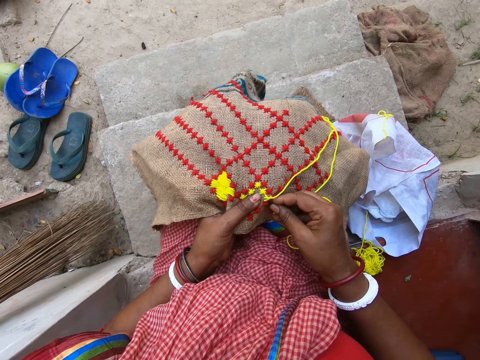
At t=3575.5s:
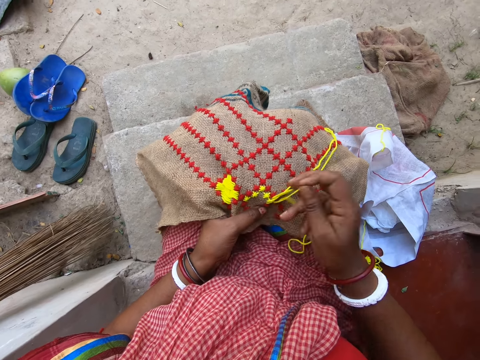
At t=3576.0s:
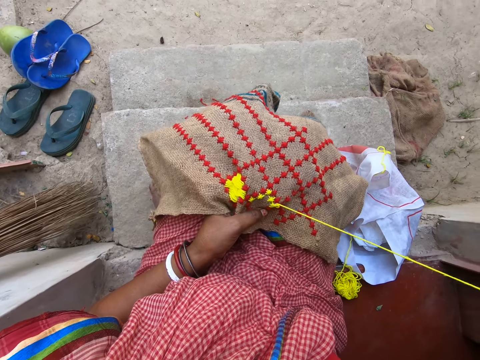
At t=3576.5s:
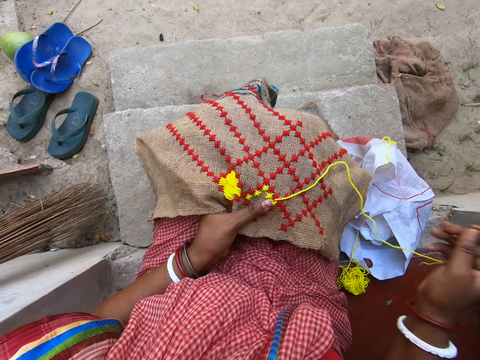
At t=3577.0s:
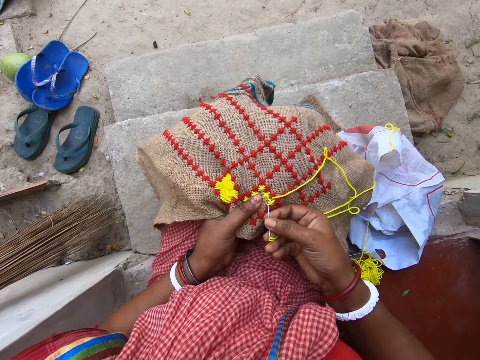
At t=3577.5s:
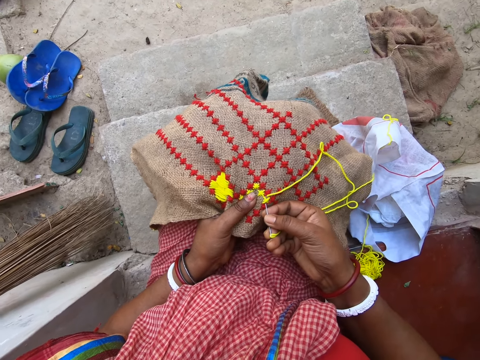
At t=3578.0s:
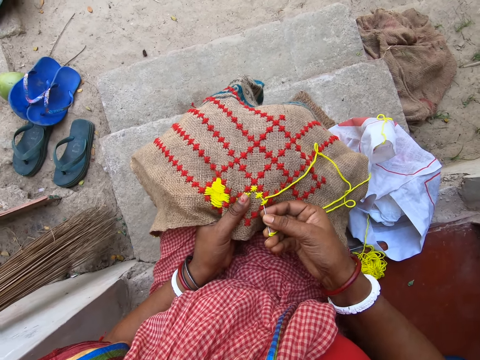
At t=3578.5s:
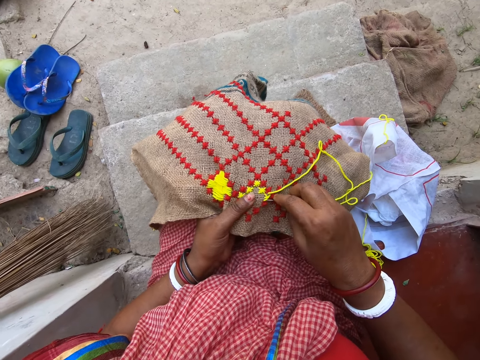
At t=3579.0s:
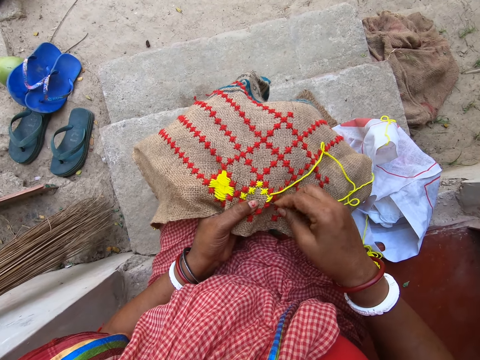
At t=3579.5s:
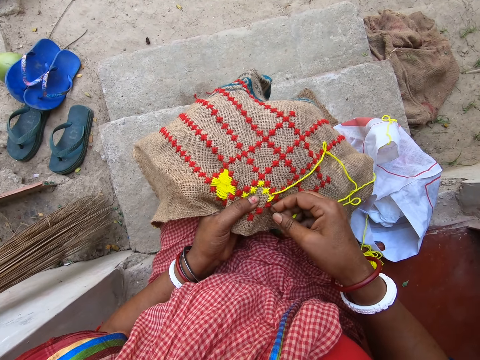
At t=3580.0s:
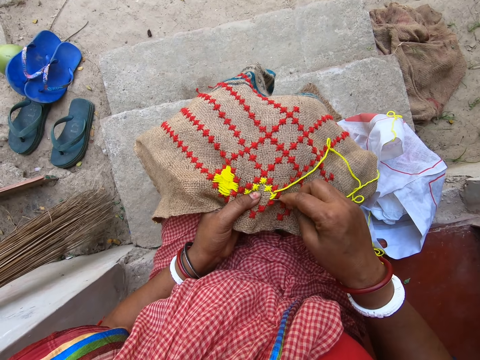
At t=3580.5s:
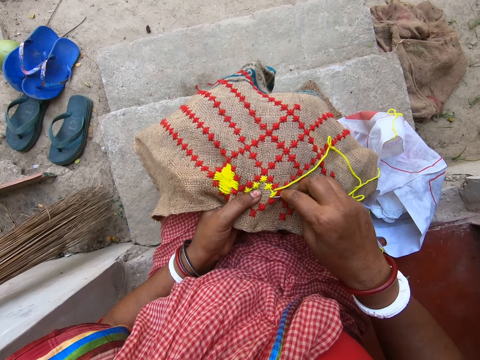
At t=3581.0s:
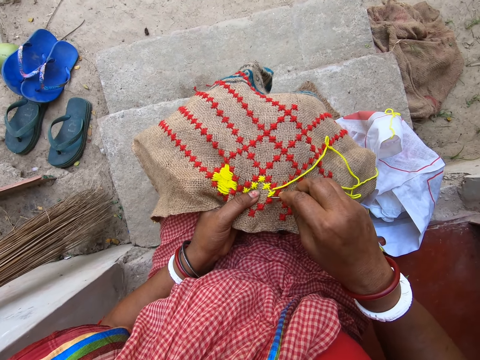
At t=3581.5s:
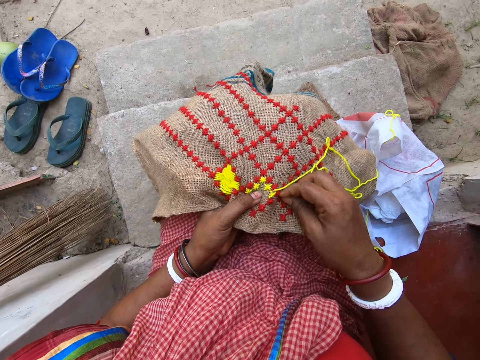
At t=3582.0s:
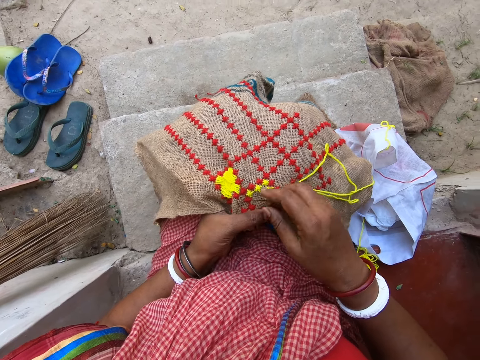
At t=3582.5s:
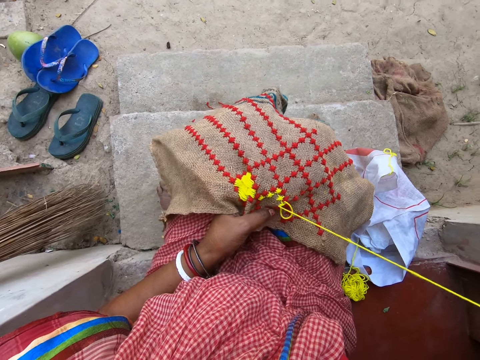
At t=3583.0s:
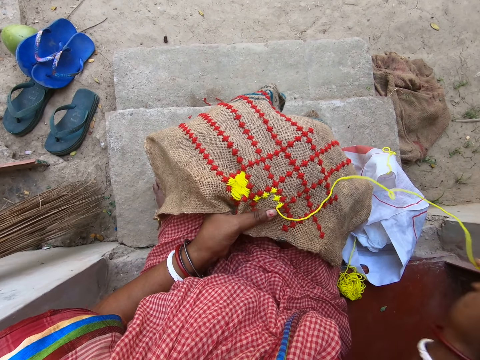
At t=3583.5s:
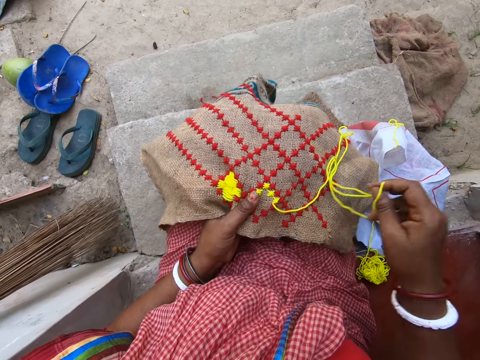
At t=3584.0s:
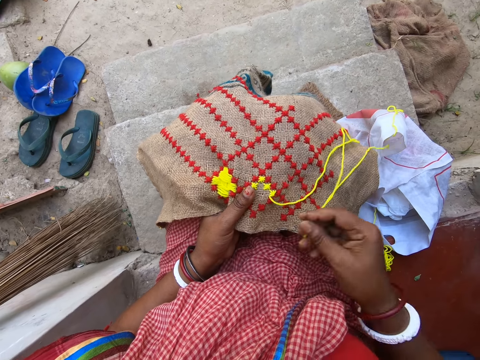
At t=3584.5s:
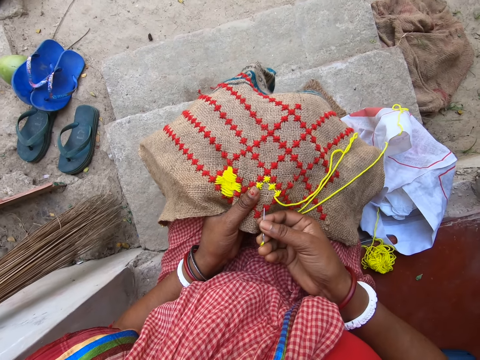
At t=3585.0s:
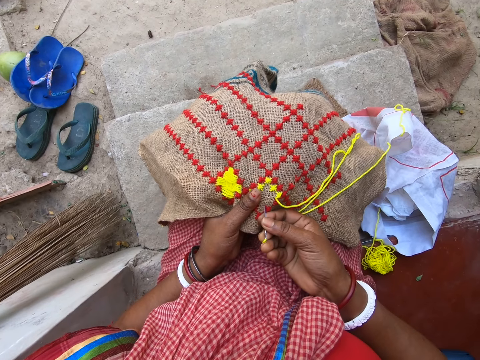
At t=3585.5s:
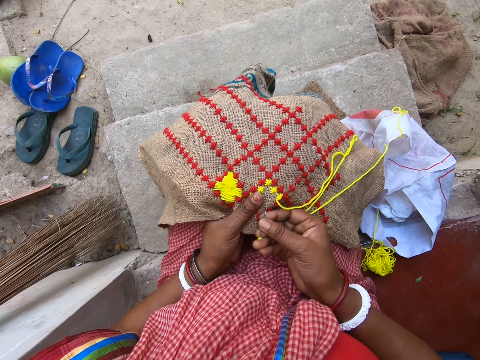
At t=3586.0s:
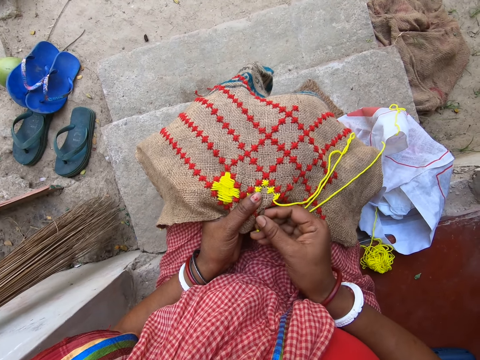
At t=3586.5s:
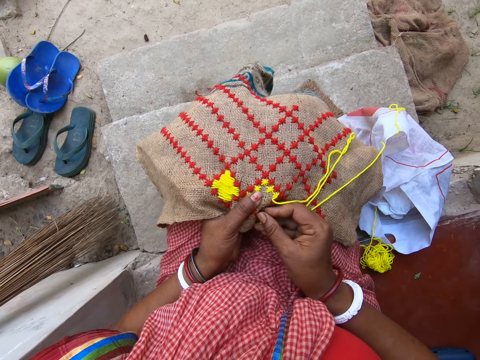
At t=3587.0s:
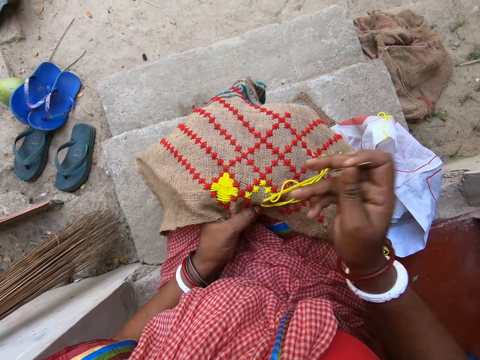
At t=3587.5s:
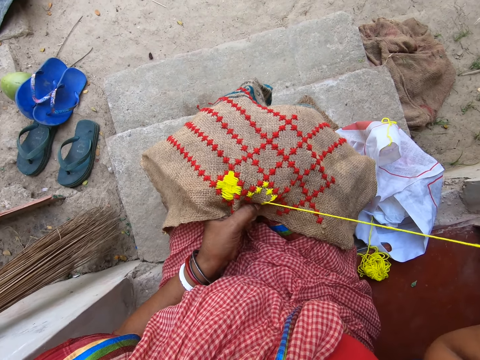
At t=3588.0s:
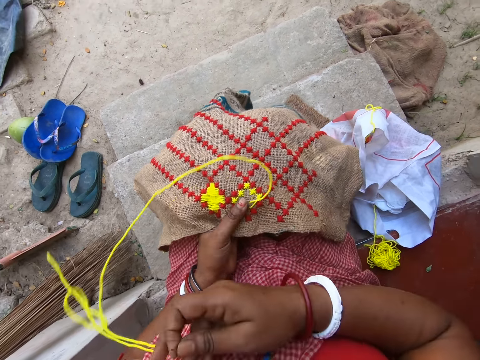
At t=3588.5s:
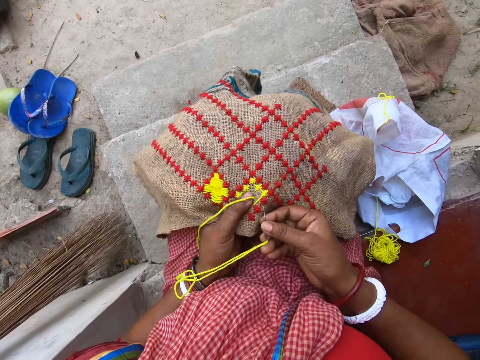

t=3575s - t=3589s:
The camera wearer picks the hook from the clothing material with her right hand. She inserts the hook into the clothing material with her right hand. She picks the hook from the clothing material with her right hand. She inserts the hook into the clothing material with her right hand. She picks the hook from the clothing material with her right hand.

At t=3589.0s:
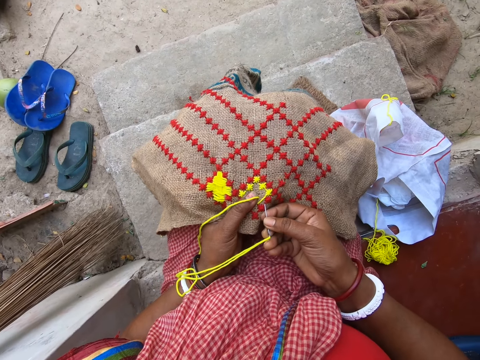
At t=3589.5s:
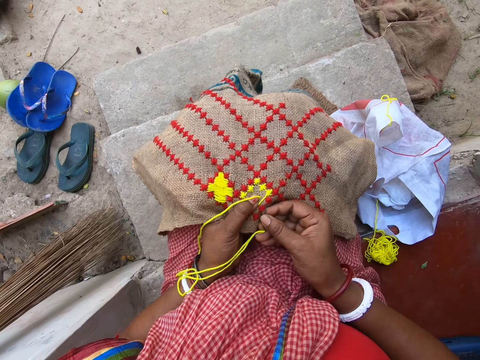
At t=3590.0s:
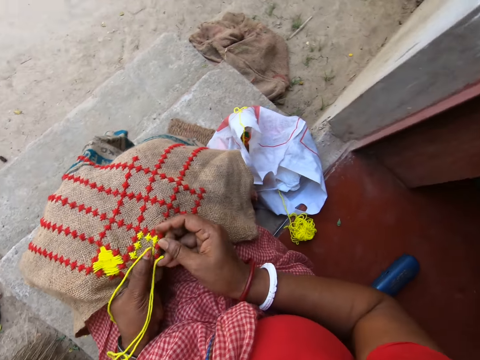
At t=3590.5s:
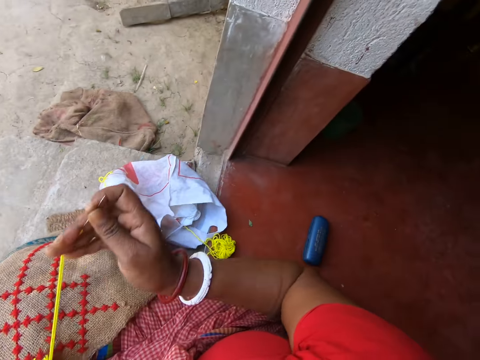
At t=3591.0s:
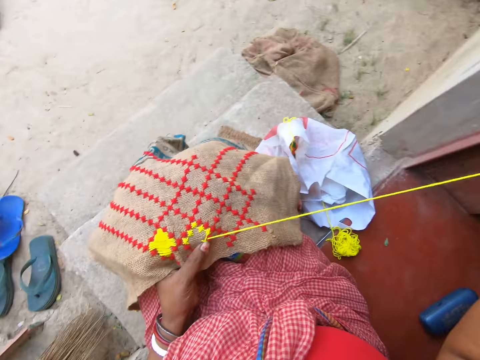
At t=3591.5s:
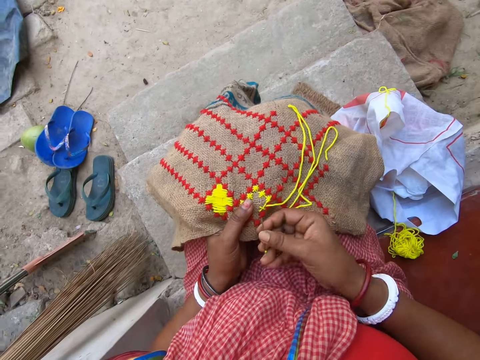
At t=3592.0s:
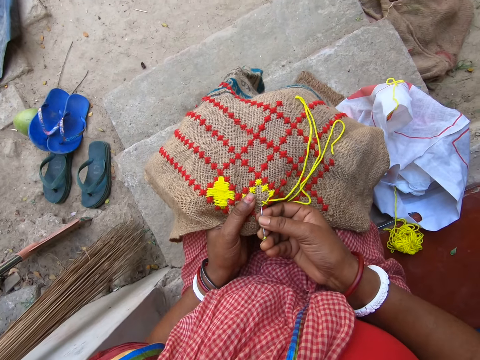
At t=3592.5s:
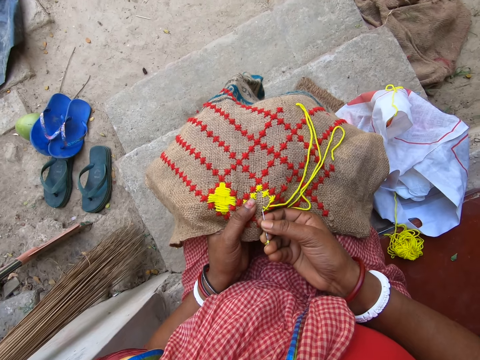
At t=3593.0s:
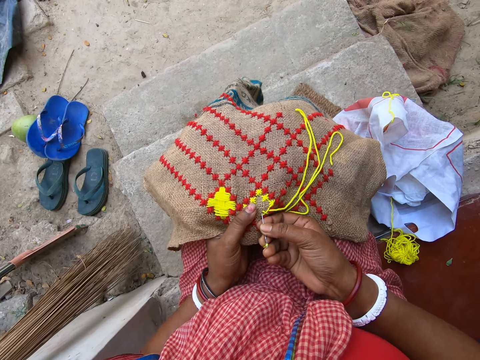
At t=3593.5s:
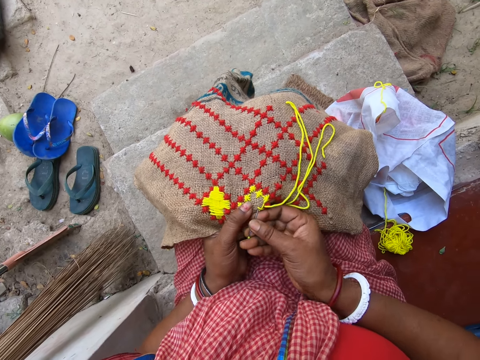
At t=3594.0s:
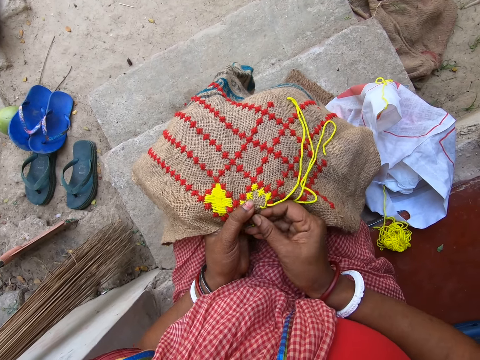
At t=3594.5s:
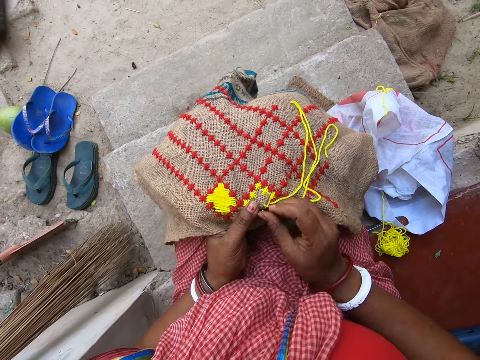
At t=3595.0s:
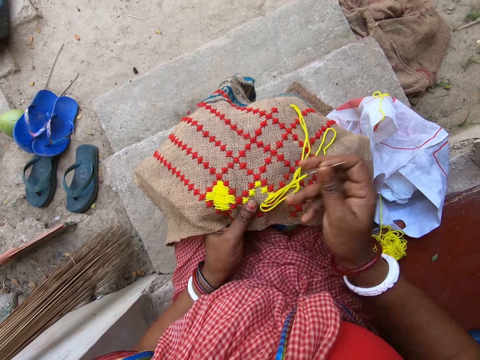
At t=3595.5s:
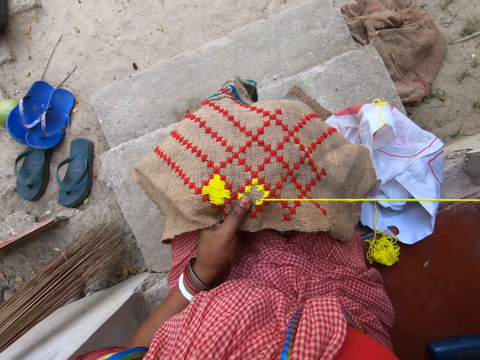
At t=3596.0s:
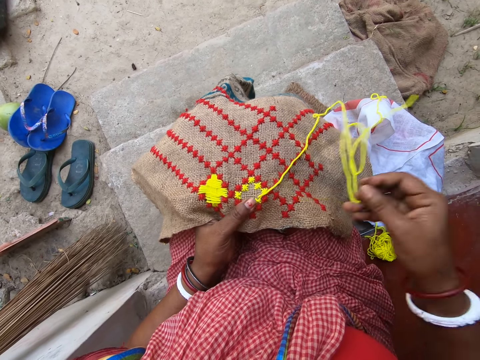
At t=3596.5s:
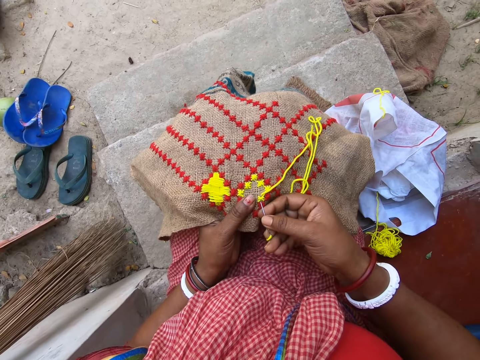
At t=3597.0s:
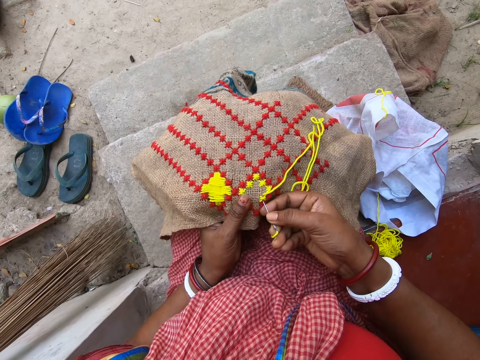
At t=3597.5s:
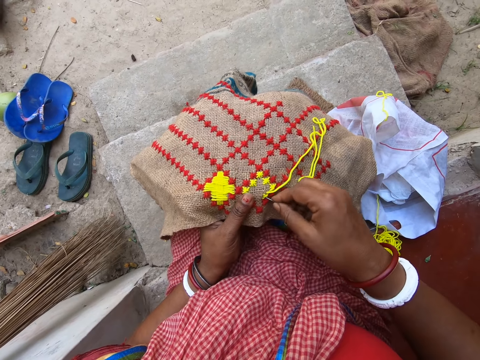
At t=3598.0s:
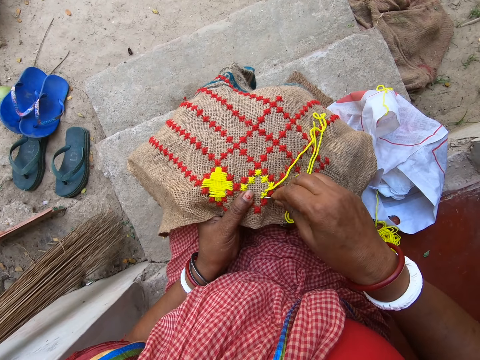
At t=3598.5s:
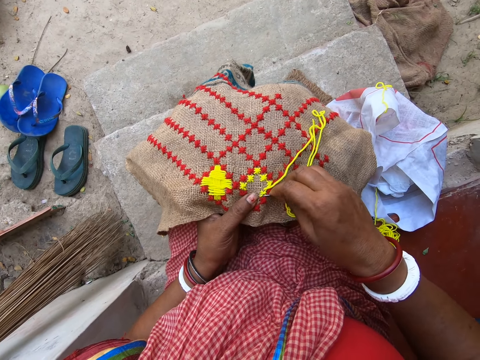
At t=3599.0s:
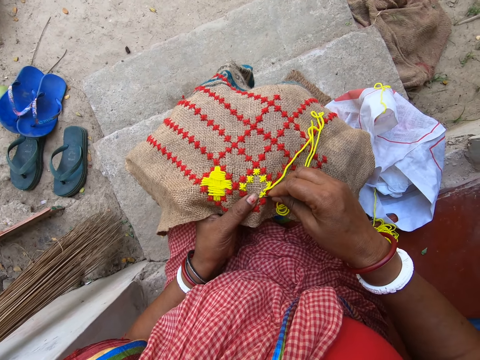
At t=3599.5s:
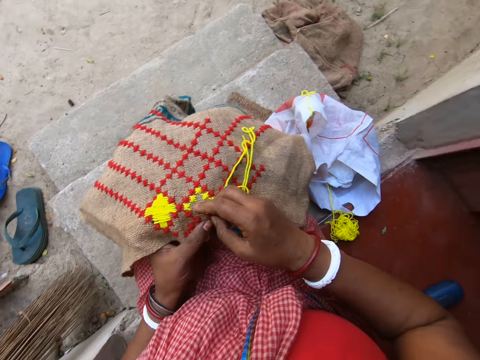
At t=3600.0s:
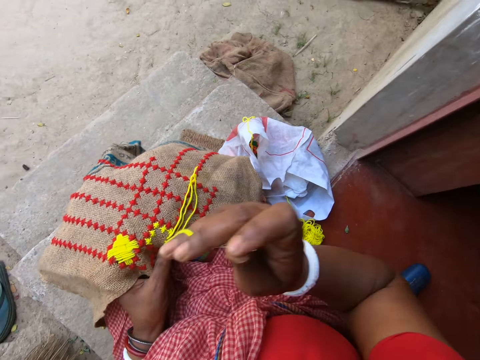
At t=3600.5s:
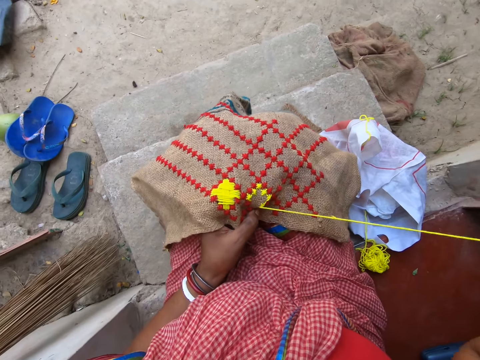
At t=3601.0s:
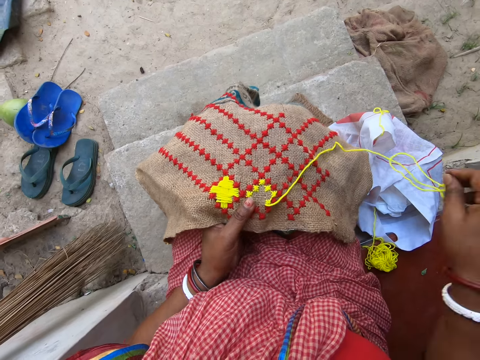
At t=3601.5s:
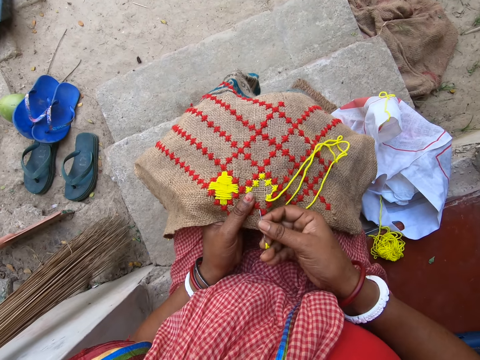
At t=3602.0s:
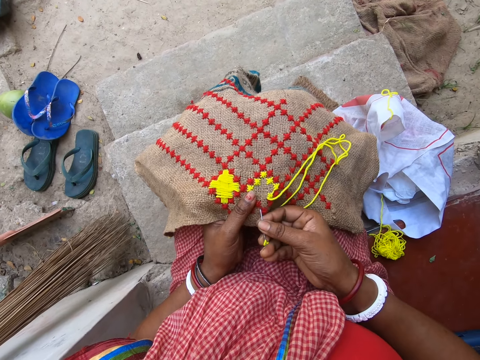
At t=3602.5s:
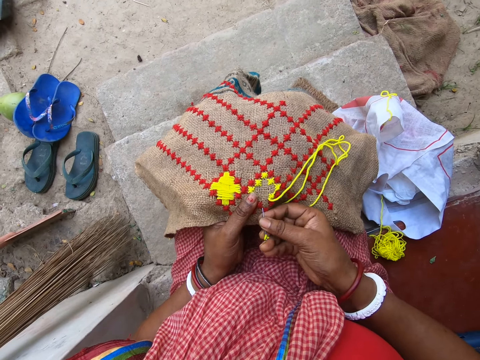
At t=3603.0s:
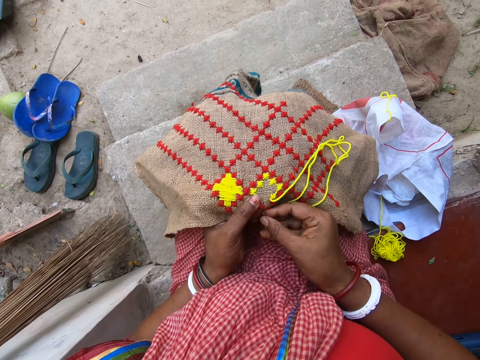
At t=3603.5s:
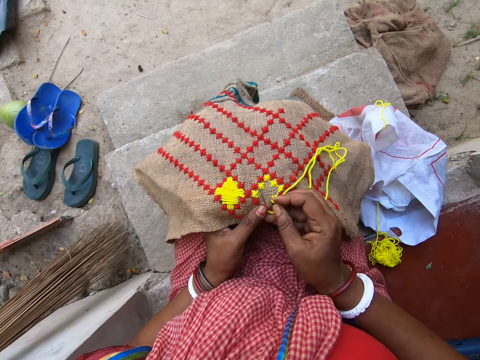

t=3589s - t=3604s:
The camera wearer inserts the hook into the clothing material with her right hand. She picks the hook from the clothing material with her right hand. She inserts the hook into the clothing material with her right hand. She picks the hook from the clothing material with her right hand. She inserts the hook into the clothing material with her right hand. She picks the hook from the clothing material with her right hand. She inserts the hook into the clothing material with her right hand.
